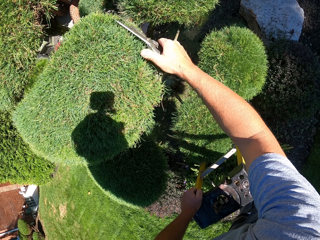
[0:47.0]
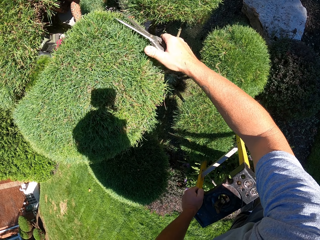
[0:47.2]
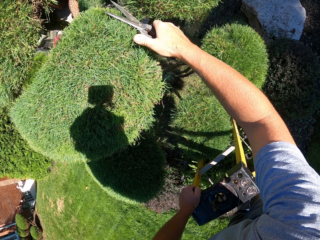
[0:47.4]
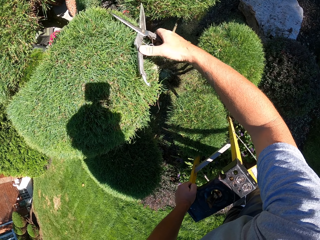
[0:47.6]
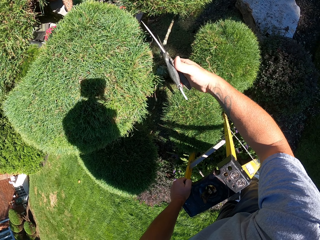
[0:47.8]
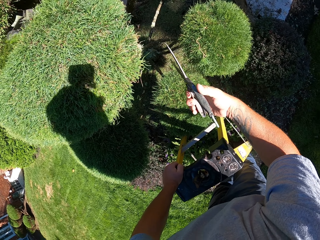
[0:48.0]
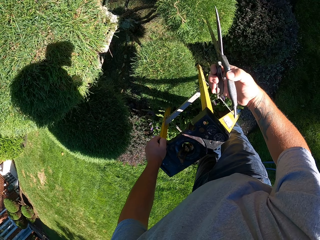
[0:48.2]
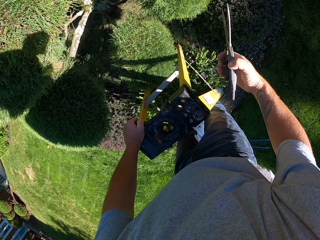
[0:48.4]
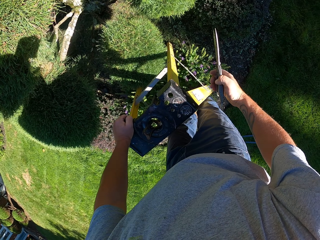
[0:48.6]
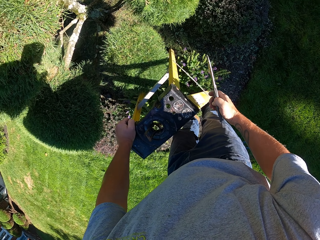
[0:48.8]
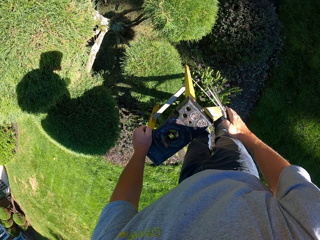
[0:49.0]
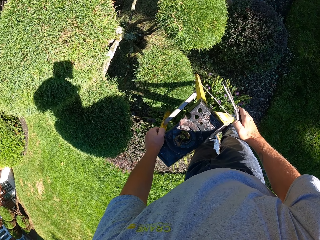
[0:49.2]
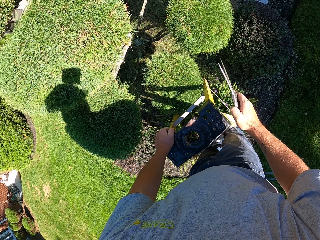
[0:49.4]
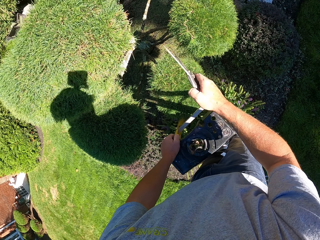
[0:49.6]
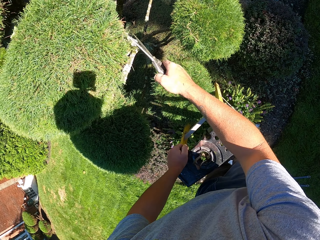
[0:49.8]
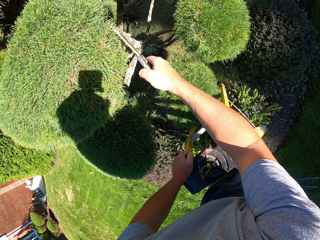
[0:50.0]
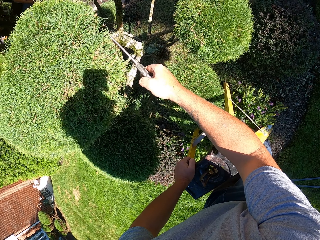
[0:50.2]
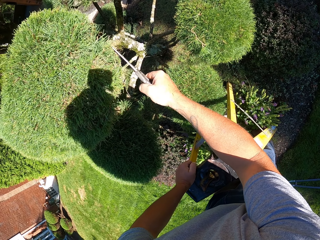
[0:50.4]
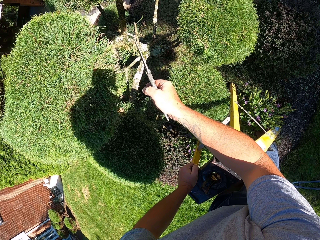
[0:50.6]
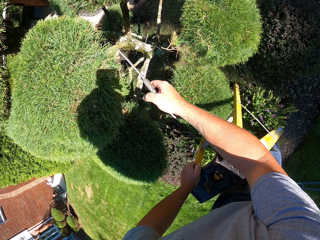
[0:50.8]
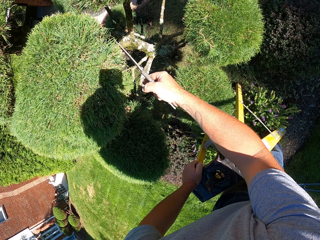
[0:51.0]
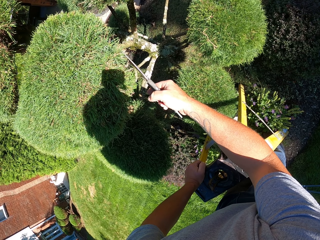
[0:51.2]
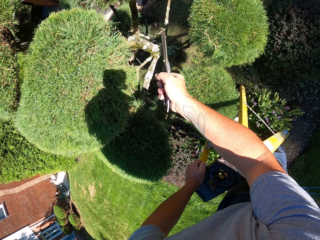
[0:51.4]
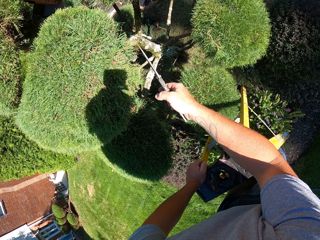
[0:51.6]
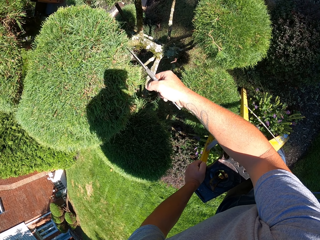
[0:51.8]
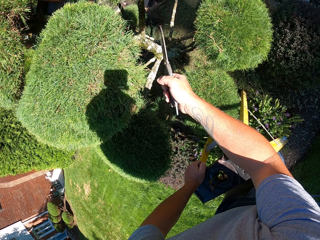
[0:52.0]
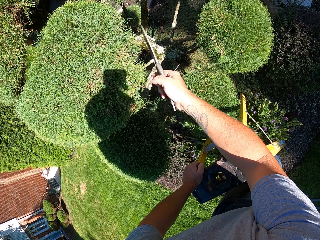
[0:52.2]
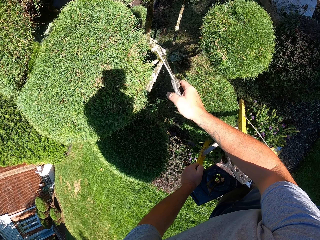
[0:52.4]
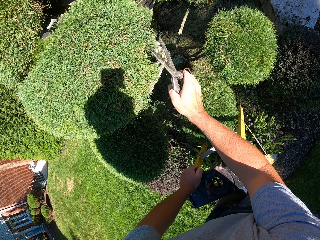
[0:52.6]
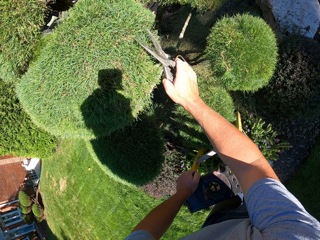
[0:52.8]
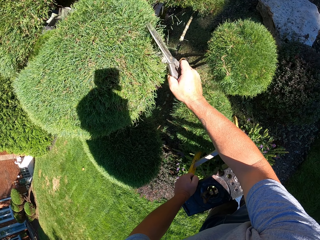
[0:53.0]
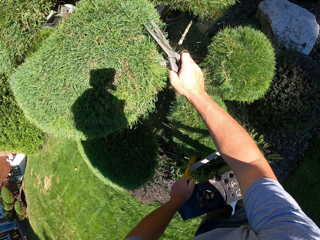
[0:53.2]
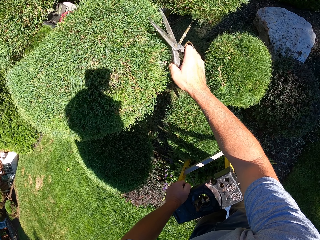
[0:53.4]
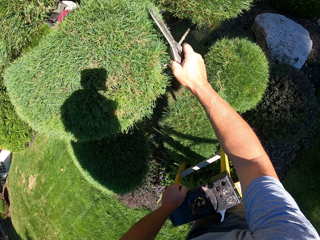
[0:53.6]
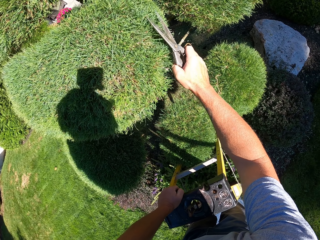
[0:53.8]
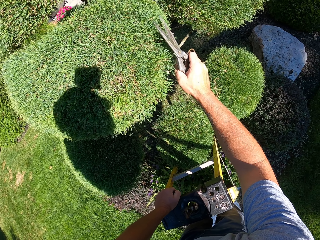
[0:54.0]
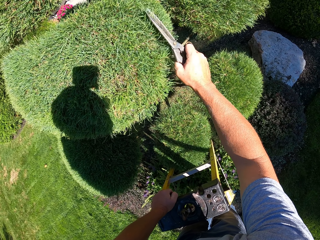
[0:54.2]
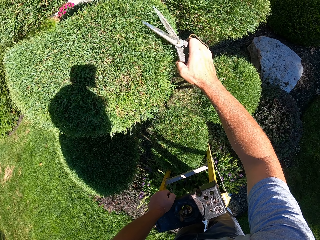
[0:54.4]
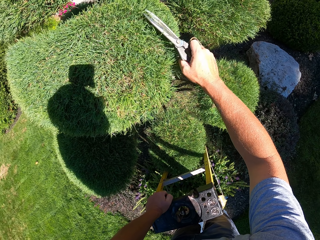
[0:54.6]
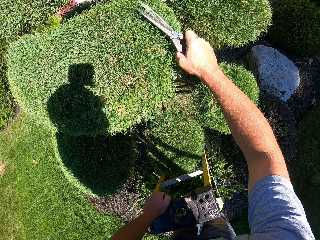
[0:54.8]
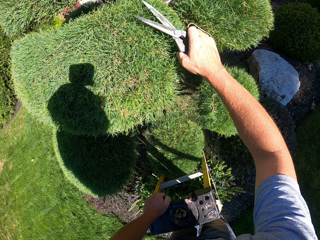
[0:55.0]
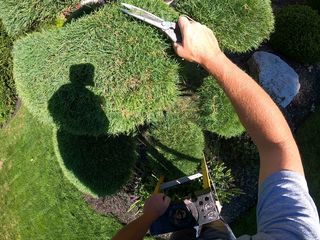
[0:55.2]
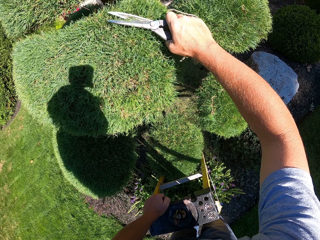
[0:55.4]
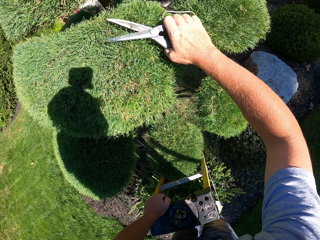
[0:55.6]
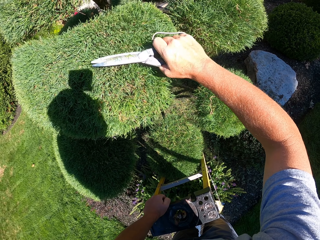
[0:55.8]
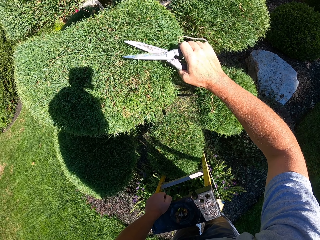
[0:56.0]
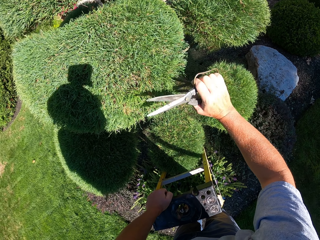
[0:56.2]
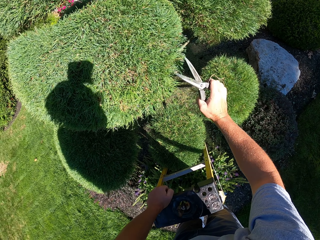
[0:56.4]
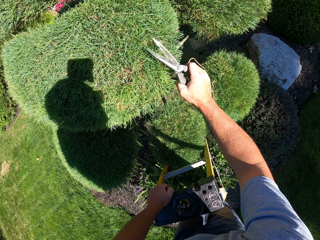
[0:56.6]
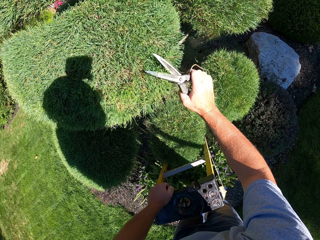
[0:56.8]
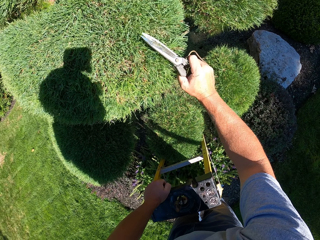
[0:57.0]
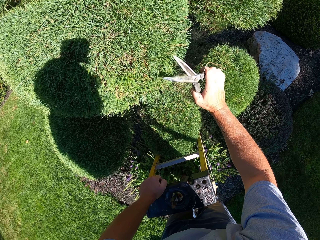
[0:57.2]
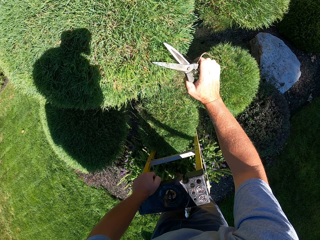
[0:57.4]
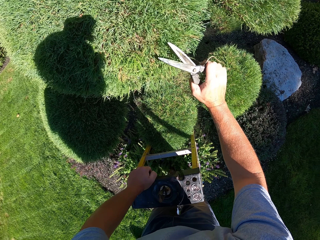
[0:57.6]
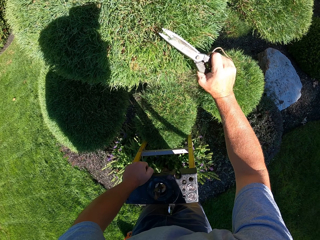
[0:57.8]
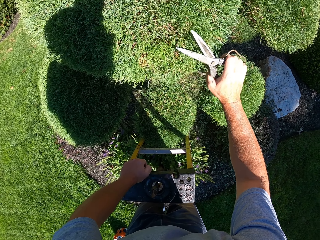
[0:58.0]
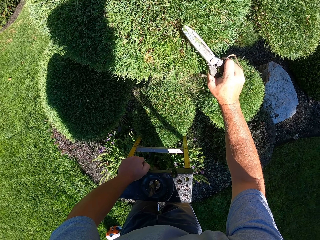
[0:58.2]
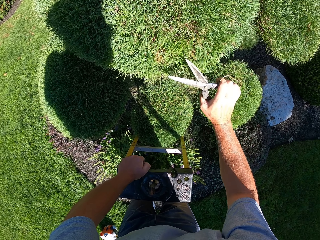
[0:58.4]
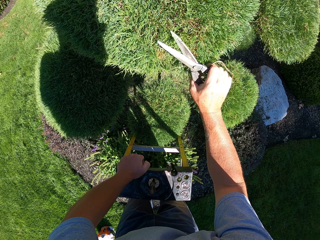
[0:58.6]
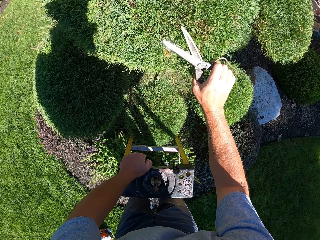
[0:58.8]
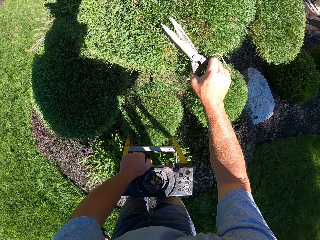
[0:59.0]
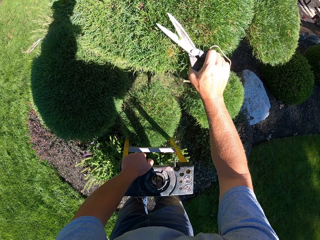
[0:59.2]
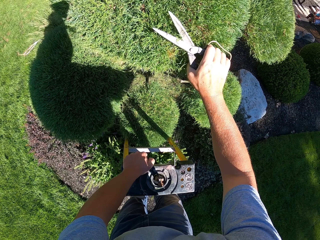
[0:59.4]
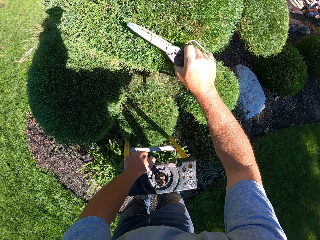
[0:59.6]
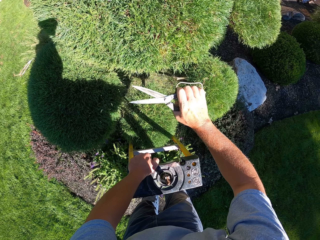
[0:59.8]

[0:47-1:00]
The camera wearer turns around. They trim a tree with pruning scissors.

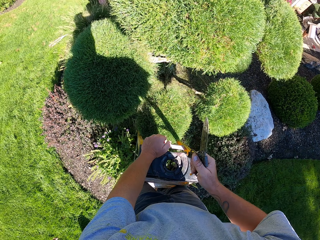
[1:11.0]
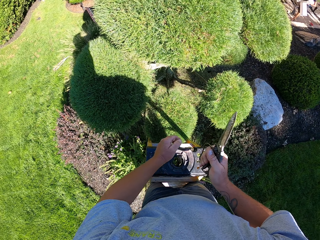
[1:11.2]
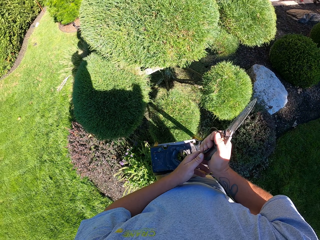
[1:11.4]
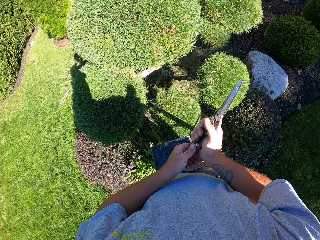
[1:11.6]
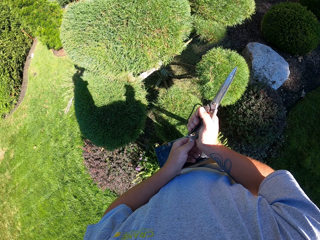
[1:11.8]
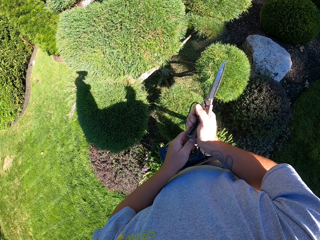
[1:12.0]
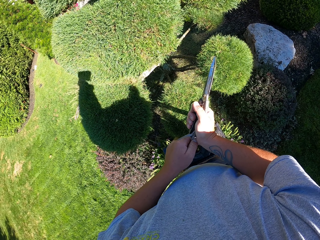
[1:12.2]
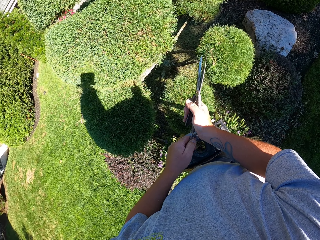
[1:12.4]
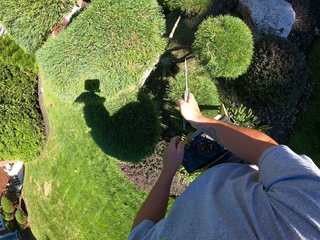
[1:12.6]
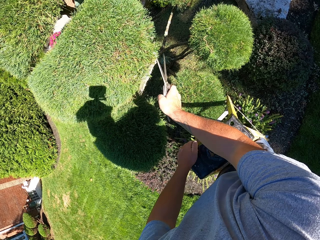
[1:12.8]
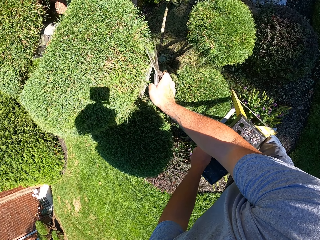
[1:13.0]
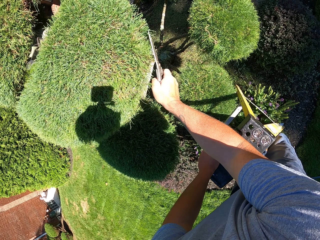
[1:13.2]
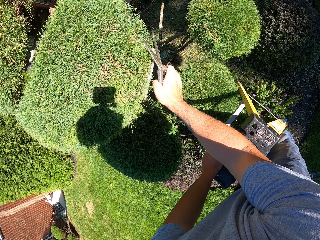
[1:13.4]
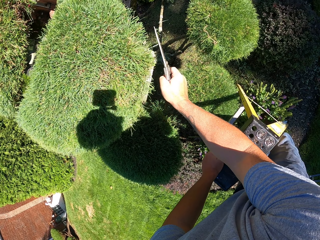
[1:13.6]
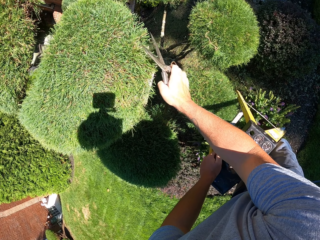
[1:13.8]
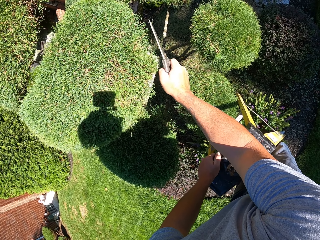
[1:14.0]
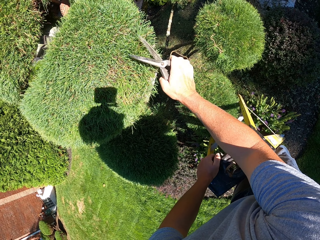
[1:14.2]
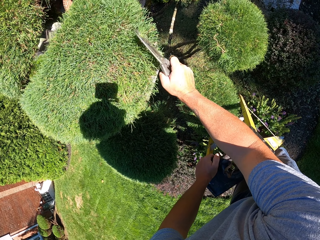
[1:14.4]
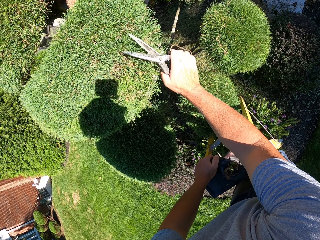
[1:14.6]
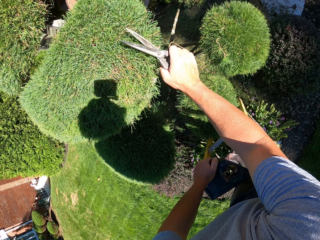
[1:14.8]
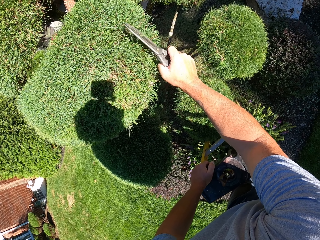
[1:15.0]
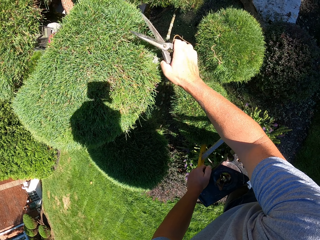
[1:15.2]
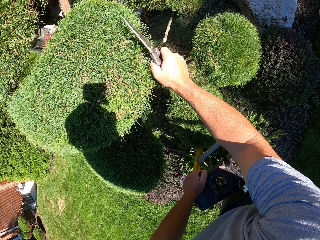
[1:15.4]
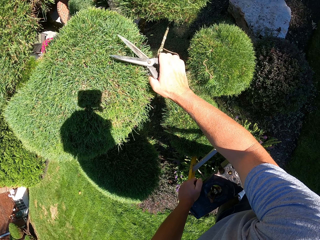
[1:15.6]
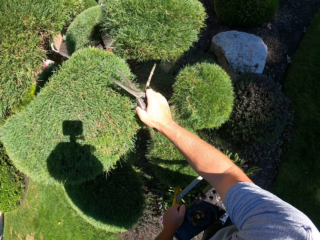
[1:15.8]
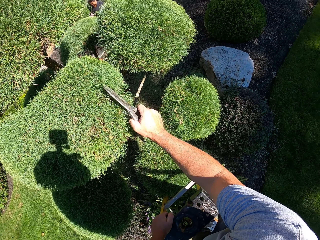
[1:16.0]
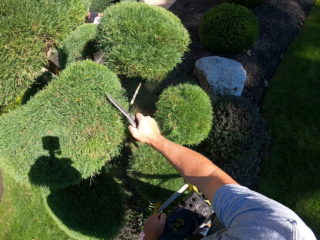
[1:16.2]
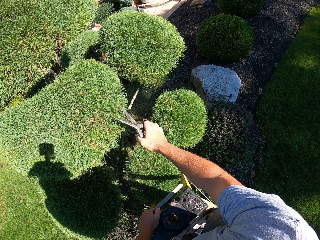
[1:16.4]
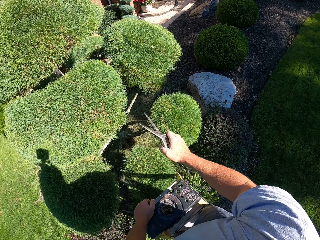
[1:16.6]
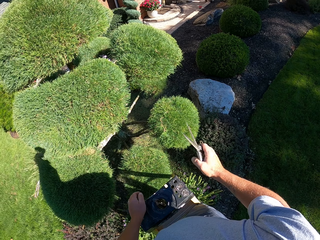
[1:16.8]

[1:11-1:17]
The camera wearer turns around. They trim a tree with pruning scissors.

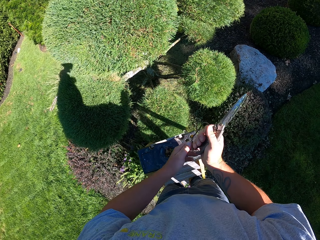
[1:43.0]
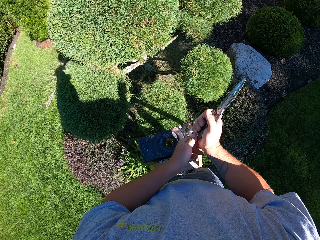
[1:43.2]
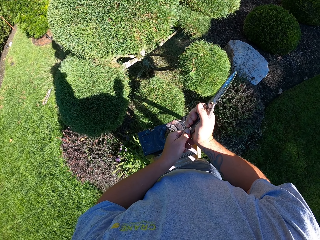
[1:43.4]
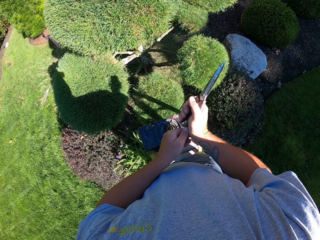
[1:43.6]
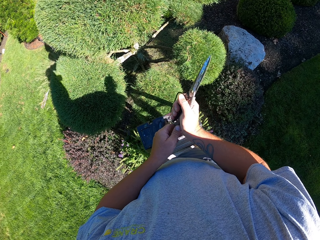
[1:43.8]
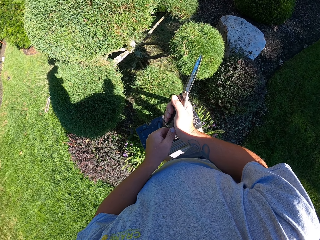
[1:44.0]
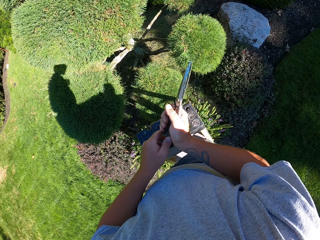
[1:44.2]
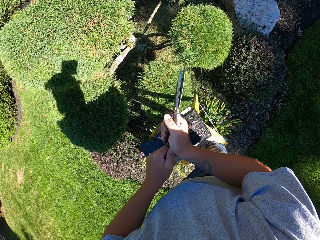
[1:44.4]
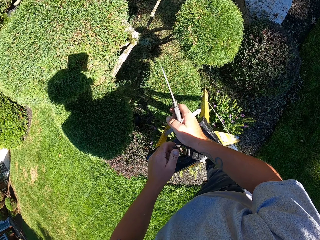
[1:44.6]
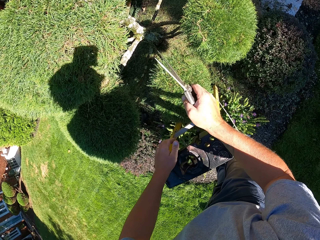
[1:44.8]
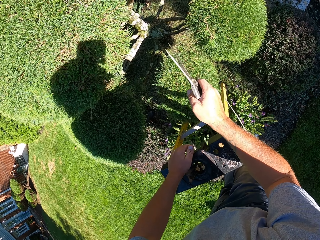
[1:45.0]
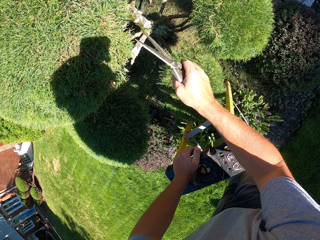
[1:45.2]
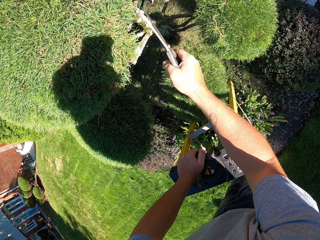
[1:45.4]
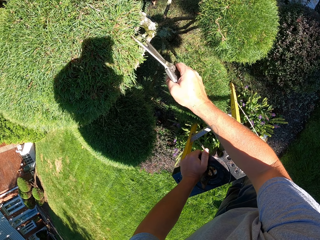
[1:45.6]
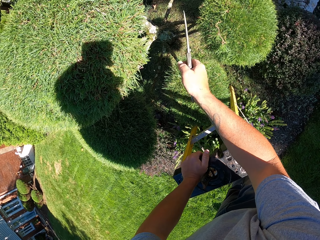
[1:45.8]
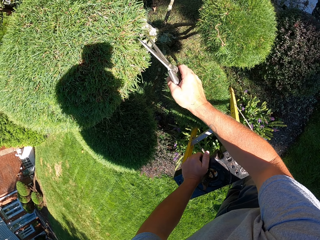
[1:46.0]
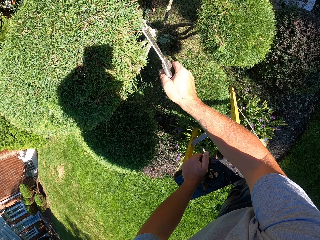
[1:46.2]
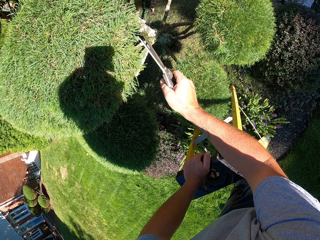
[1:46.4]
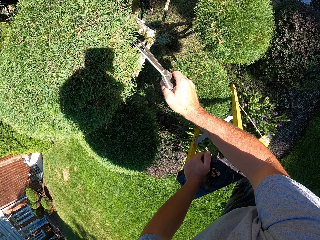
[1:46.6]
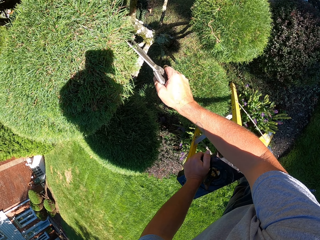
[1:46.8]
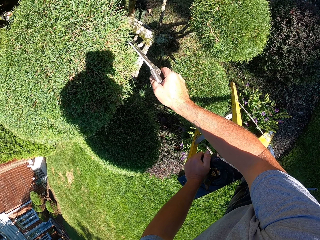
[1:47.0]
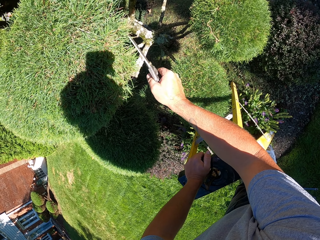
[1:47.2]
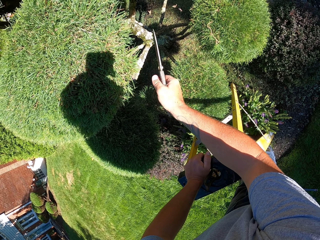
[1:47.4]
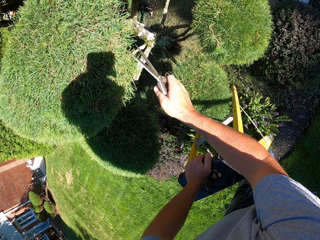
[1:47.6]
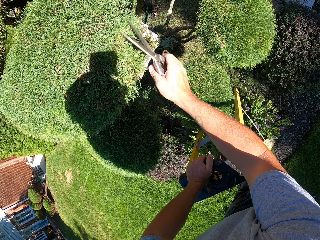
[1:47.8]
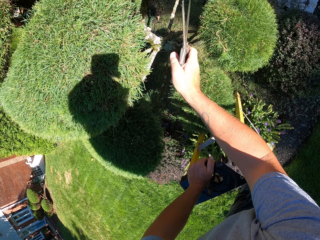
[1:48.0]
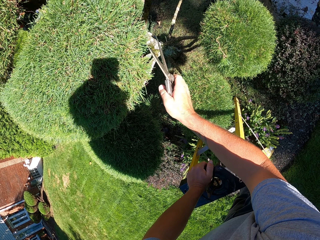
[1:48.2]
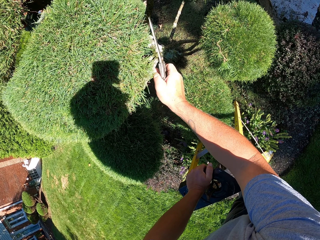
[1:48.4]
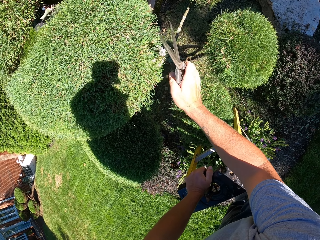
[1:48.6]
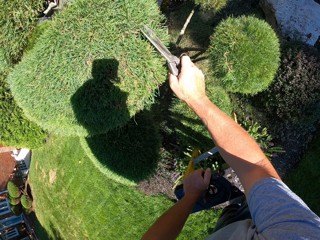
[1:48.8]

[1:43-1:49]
The camera wearer stops trimming. They trim a tree with pruning scissors.
